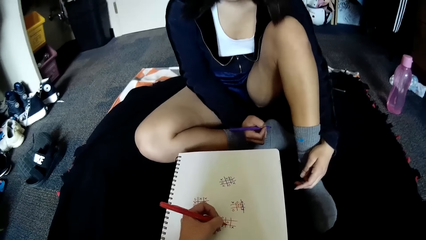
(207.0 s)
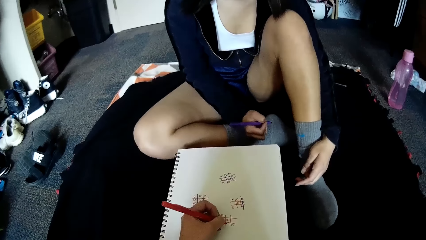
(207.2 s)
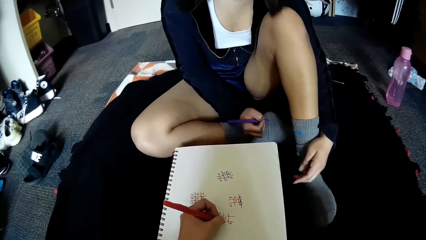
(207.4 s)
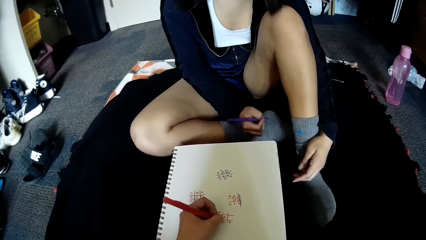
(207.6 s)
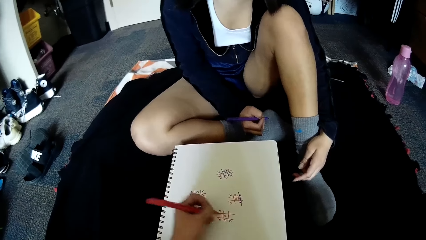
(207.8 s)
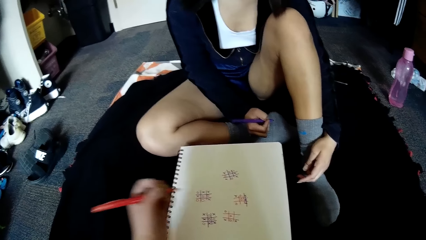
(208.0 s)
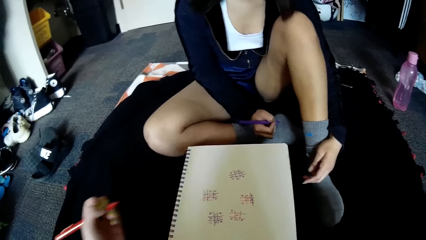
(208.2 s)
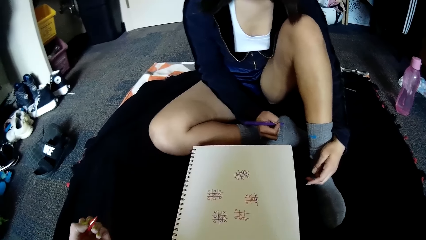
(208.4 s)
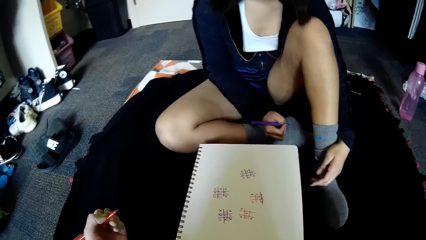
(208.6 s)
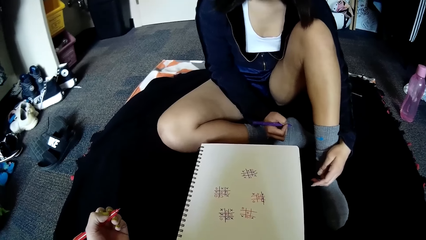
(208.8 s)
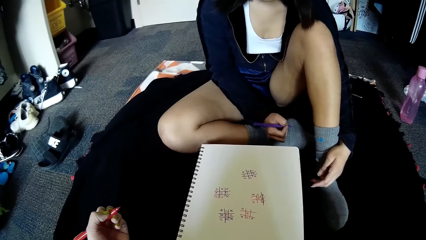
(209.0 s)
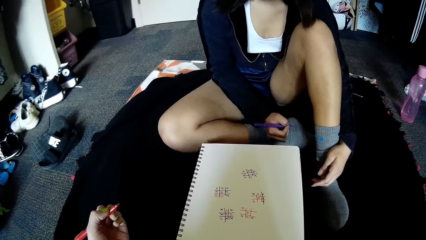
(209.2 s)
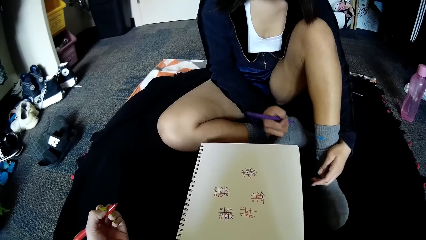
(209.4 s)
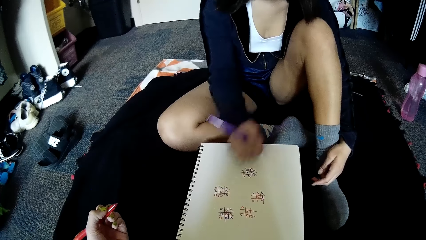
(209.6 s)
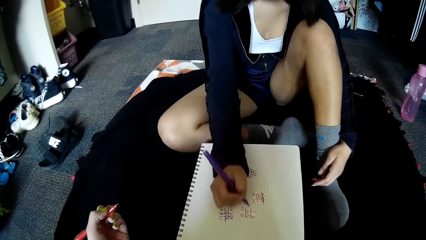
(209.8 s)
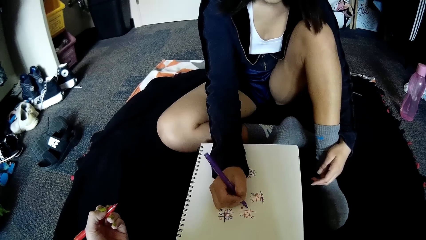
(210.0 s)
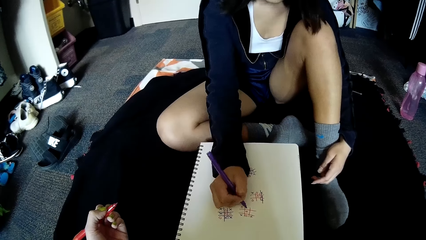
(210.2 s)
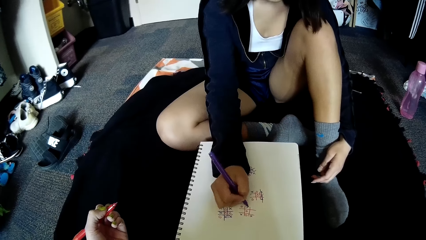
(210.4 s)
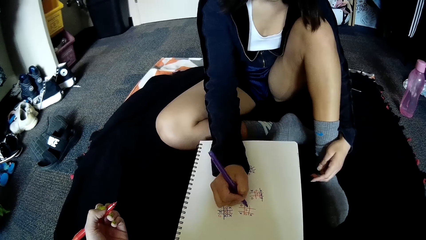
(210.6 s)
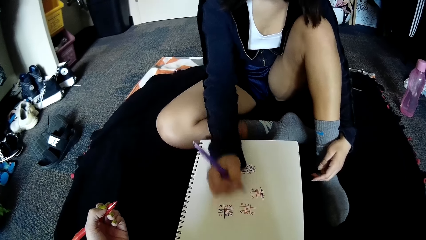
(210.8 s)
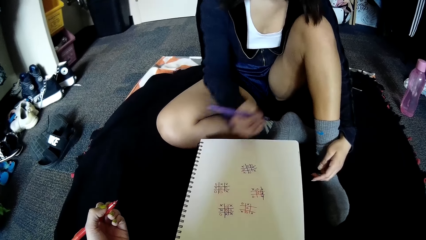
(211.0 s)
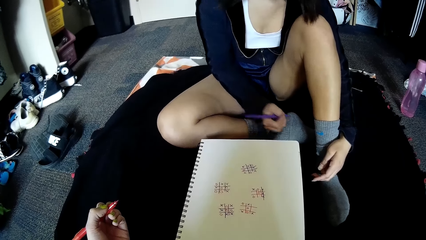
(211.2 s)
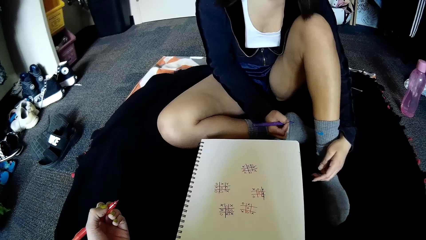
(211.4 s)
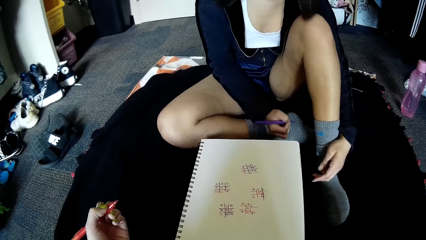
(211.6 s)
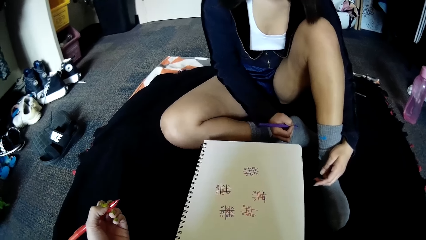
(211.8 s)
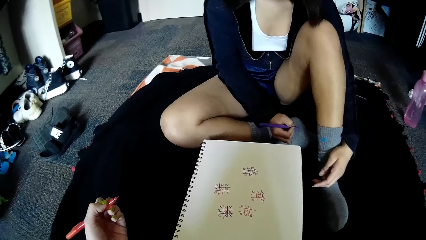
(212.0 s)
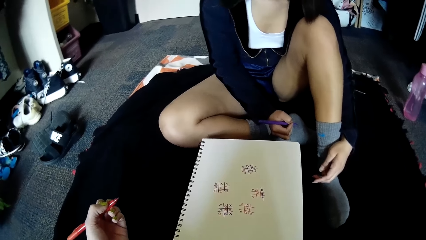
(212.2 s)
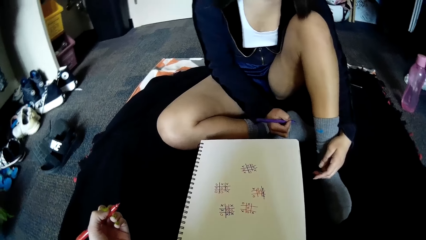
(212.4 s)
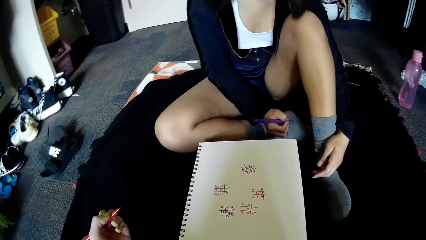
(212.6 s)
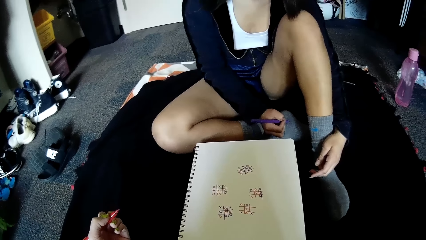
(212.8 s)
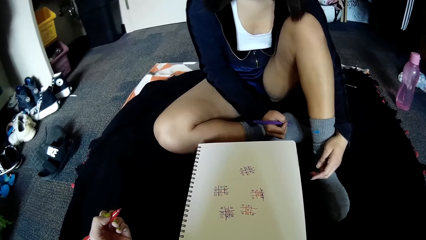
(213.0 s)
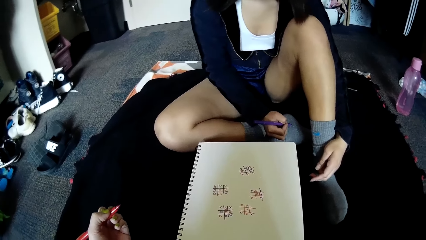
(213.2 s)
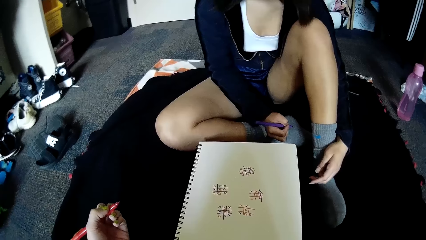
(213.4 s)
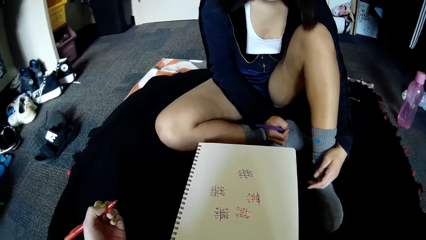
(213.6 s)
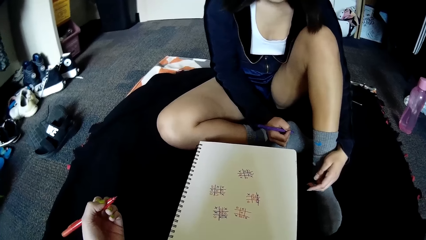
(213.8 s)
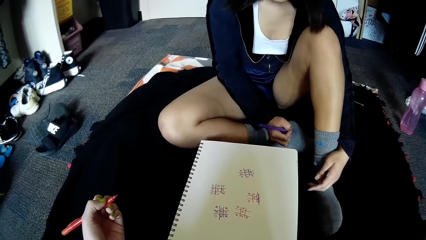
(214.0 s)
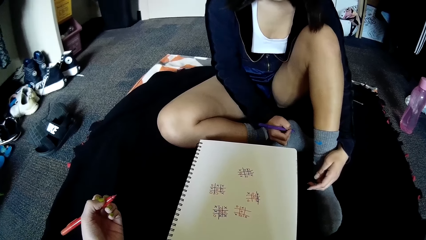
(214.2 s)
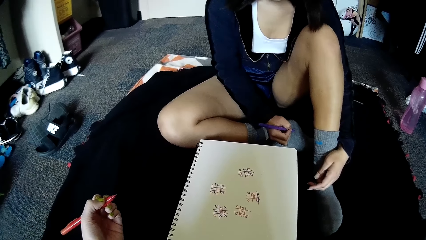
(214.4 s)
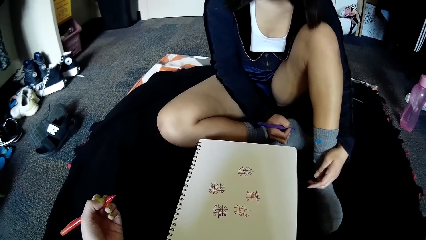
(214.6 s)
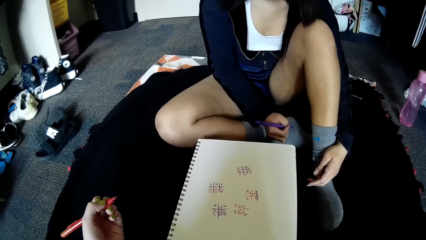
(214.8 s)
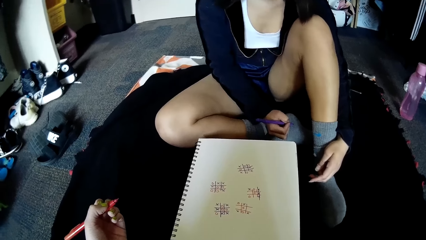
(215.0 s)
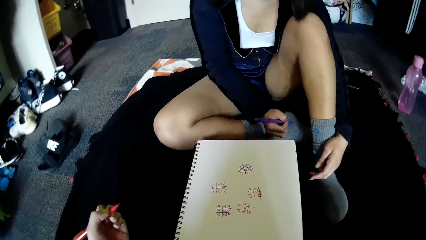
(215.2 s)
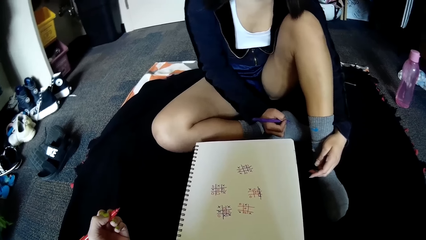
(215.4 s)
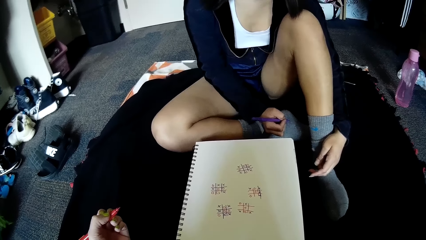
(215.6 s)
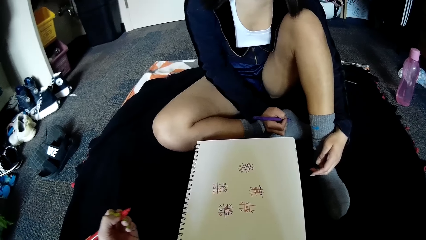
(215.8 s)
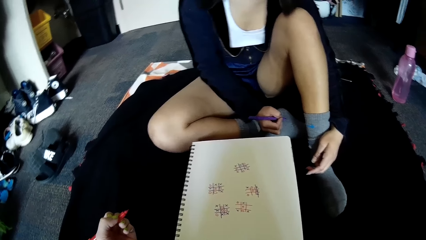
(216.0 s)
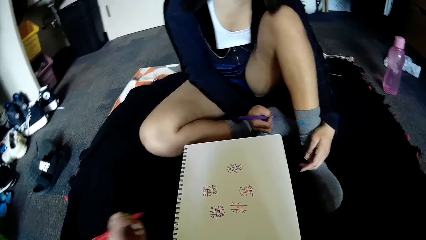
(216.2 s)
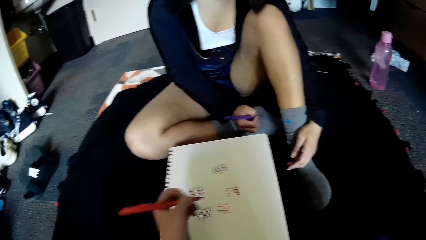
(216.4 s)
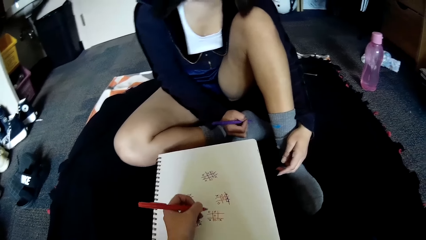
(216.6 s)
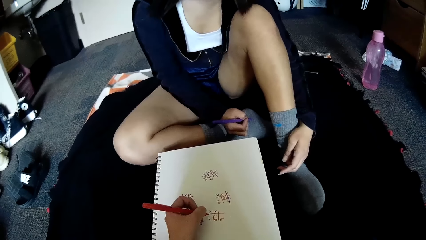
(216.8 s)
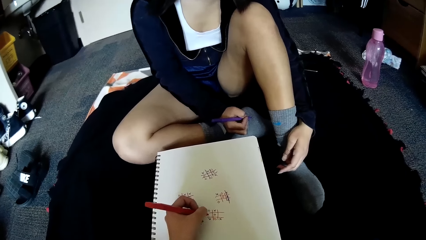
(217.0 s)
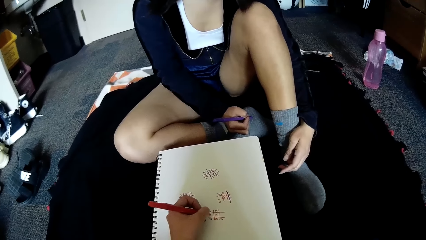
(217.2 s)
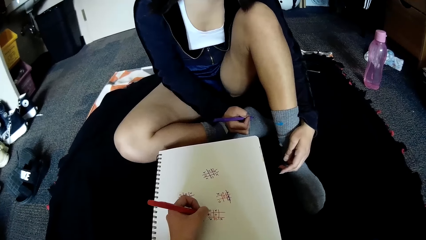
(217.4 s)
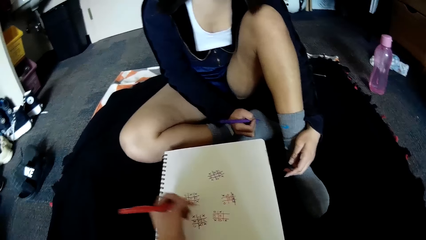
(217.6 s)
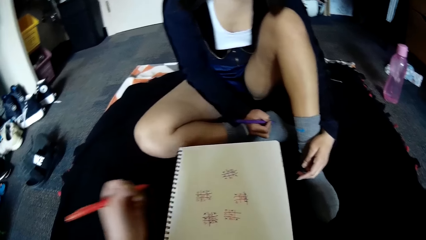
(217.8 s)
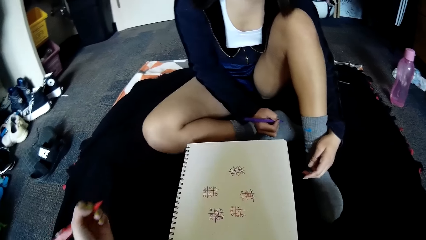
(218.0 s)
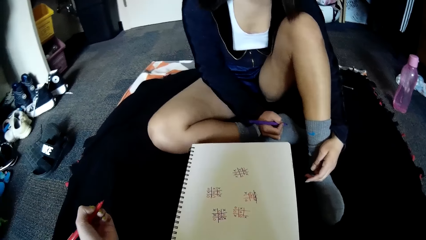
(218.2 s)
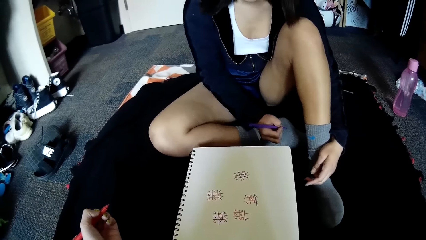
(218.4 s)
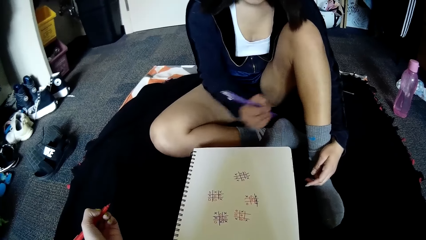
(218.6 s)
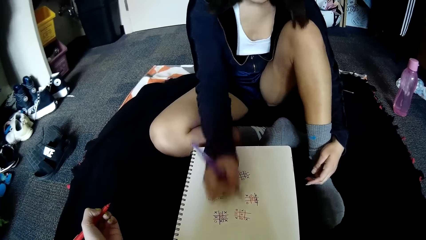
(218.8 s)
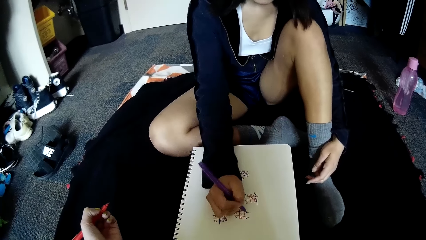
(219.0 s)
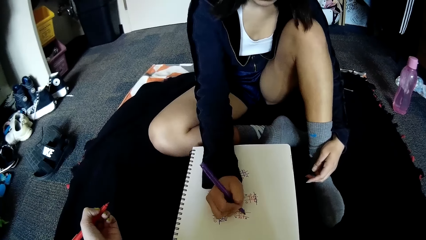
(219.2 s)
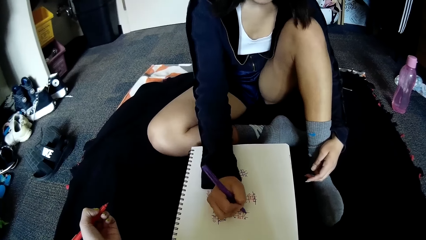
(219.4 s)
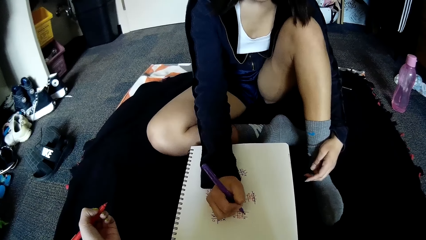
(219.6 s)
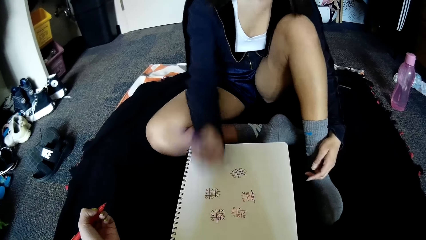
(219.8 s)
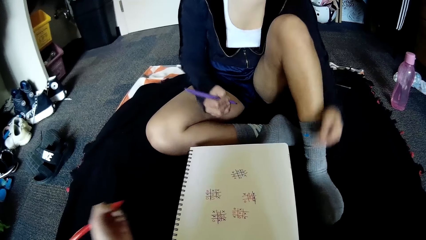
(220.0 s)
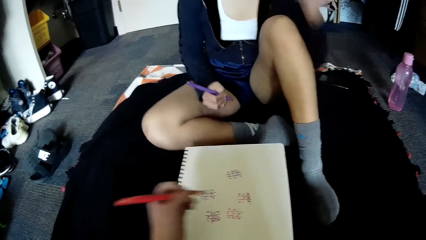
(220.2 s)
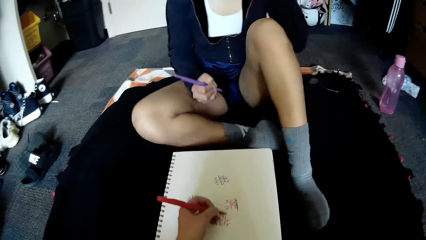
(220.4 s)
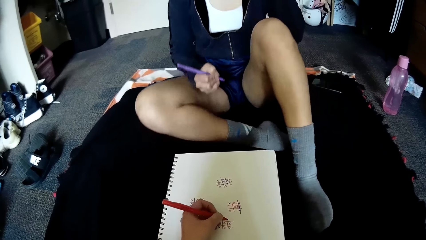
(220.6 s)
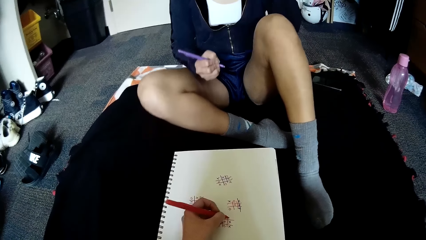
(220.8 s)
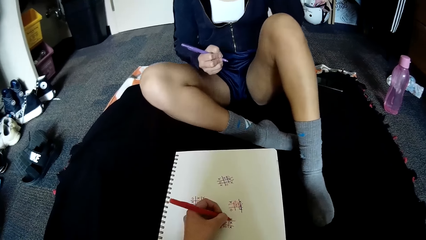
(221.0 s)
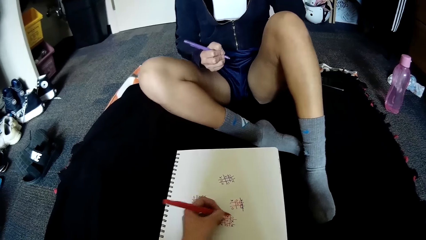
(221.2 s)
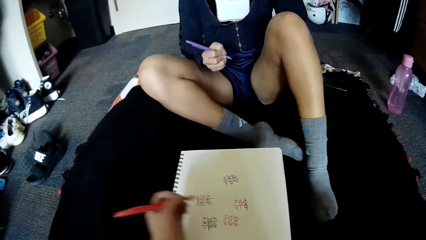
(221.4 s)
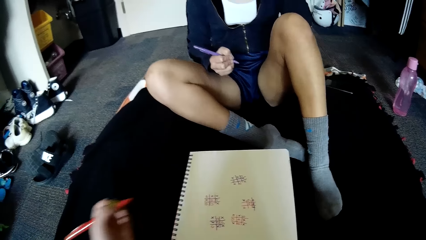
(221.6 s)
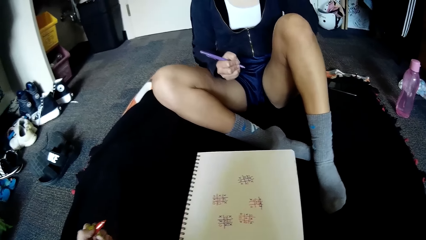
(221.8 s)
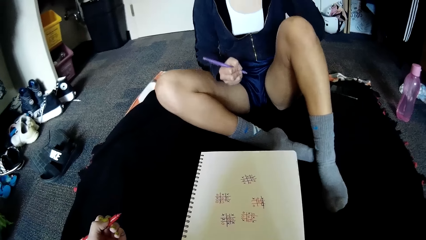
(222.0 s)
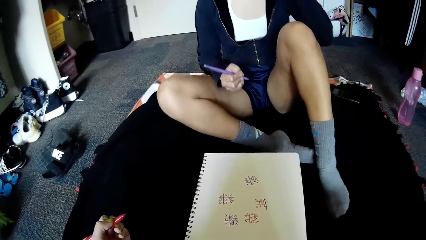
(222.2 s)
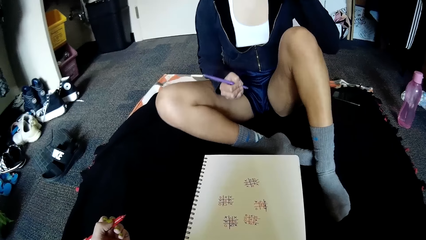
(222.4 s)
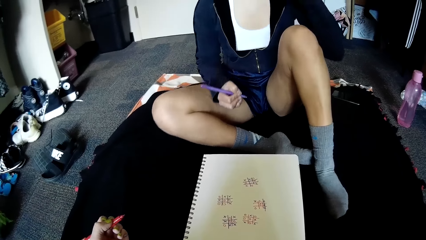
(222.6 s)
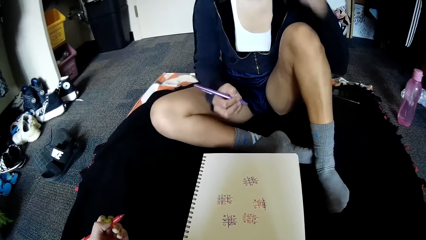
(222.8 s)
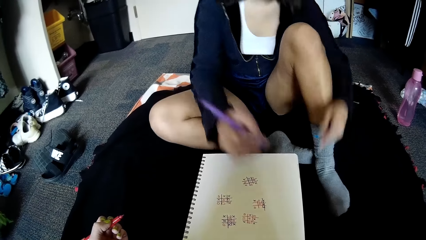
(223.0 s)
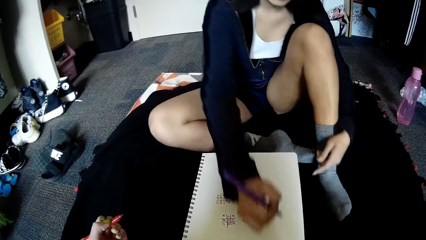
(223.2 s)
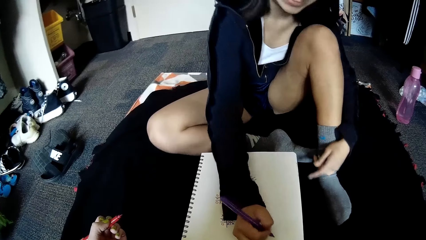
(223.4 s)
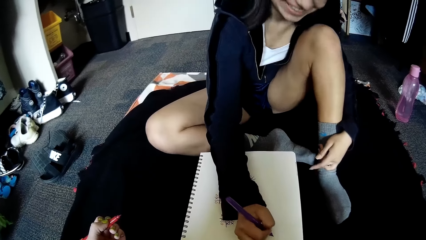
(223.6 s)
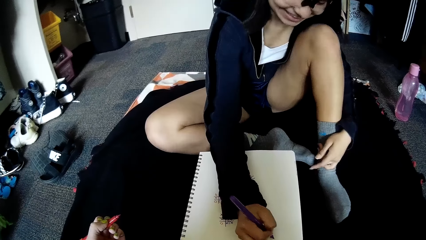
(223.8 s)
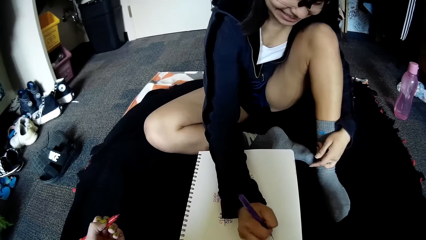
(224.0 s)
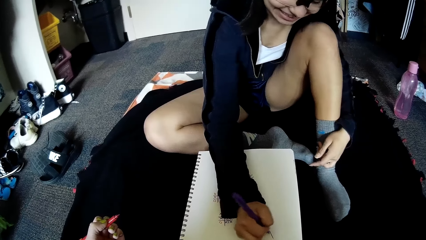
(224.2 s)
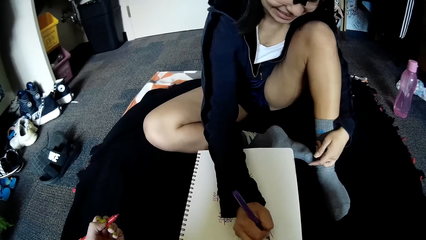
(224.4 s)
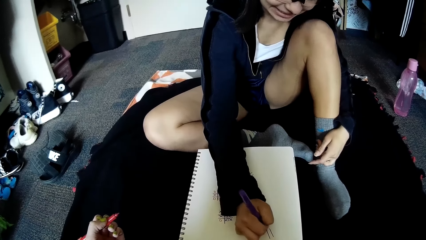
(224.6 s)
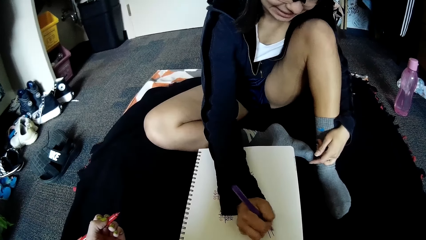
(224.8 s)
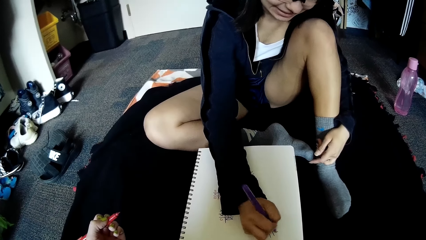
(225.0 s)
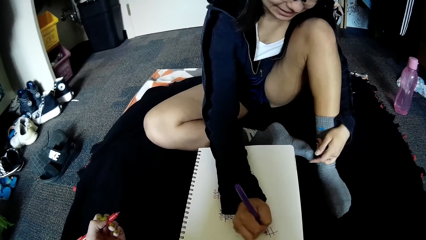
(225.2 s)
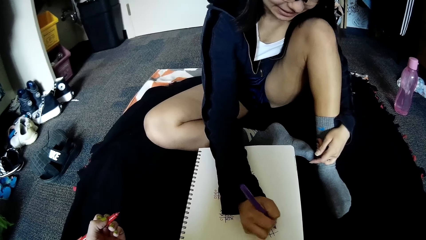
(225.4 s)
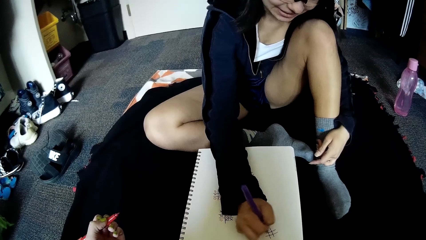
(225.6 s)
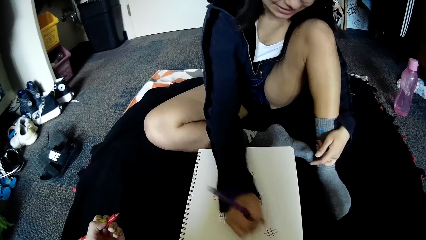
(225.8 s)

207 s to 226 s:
The camera wearer writes on the book on the floor with the pen in her left hand. The woman writes on the book on the floor with the pen in her right hand. The camera wearer writes on the book on the floor with the pen in her left hand. The woman writes on the book on the floor with the pen in her right hand. The camera wearer writes on the book on the floor with the pen in her left hand. The woman writes on the book on the floor with the pen in her right hand.
